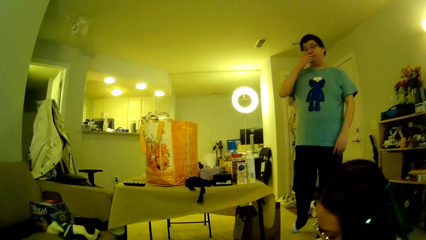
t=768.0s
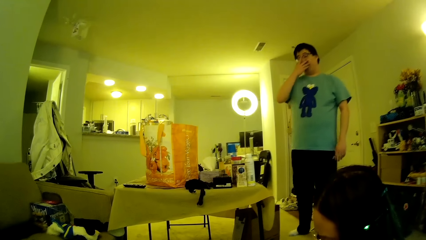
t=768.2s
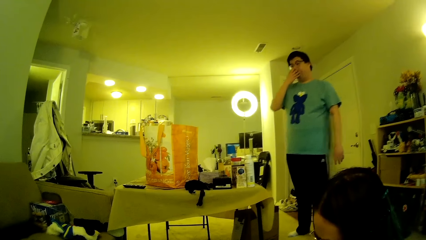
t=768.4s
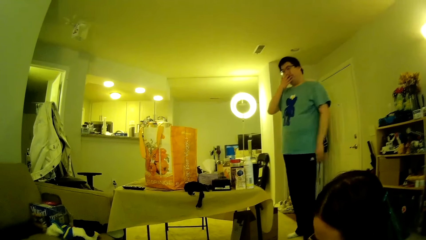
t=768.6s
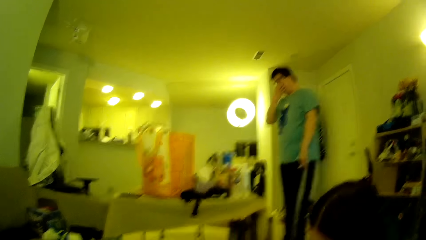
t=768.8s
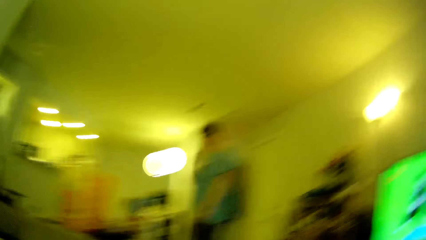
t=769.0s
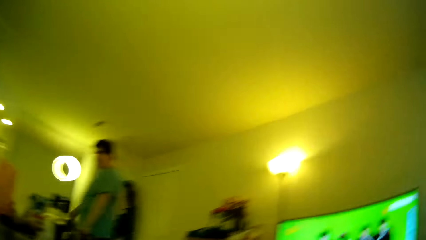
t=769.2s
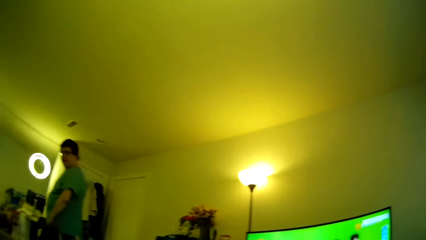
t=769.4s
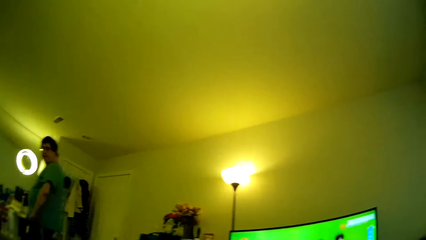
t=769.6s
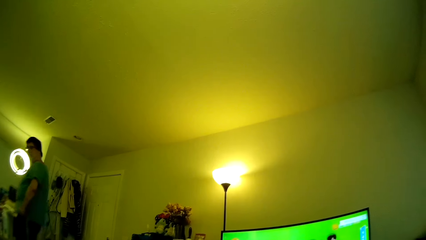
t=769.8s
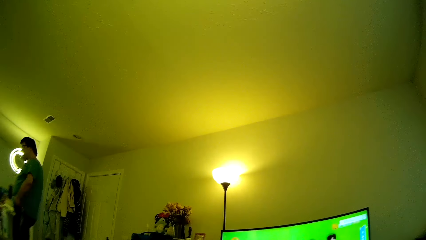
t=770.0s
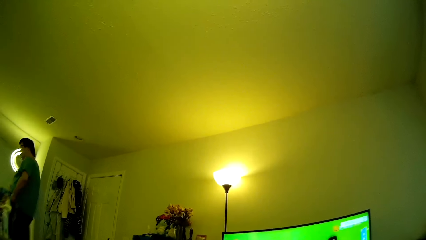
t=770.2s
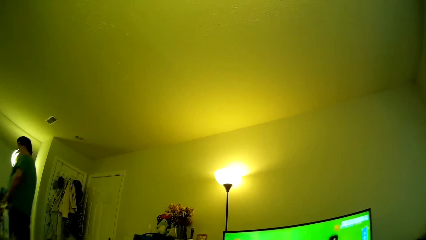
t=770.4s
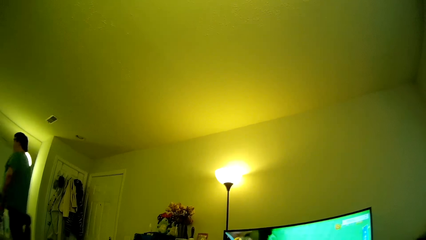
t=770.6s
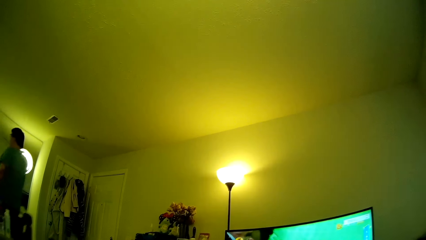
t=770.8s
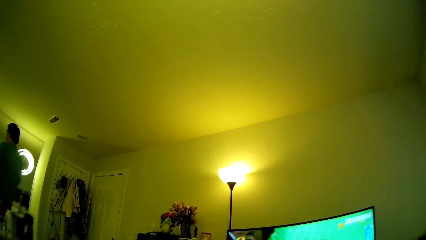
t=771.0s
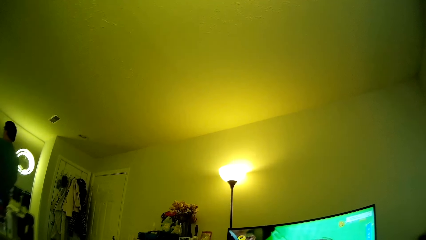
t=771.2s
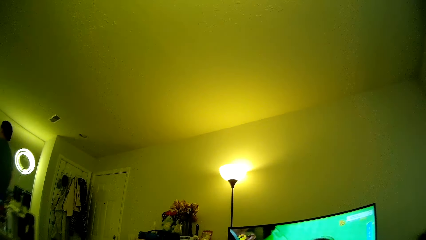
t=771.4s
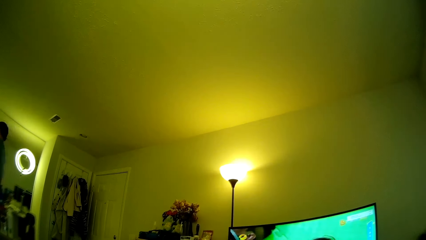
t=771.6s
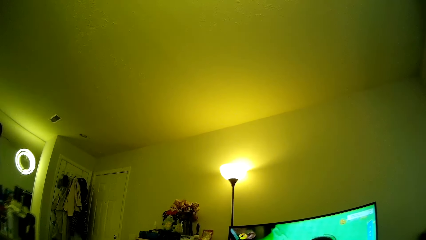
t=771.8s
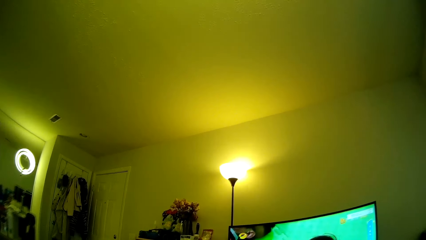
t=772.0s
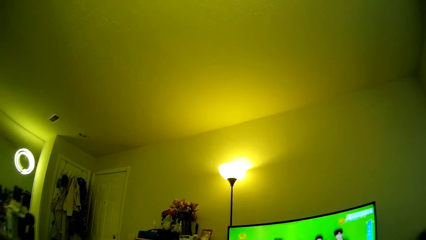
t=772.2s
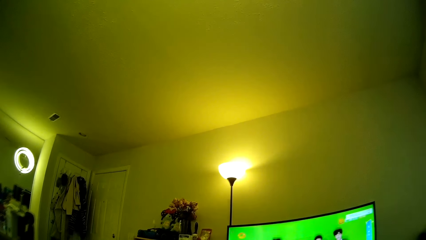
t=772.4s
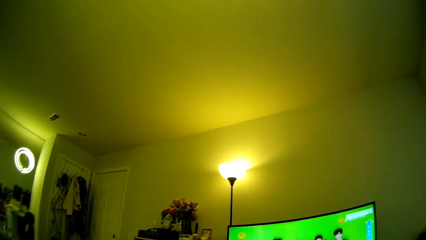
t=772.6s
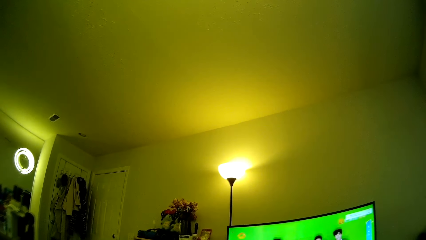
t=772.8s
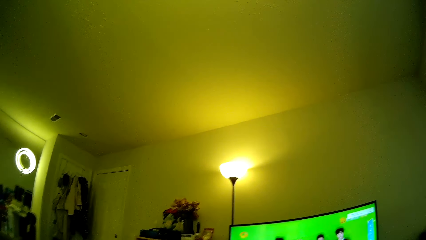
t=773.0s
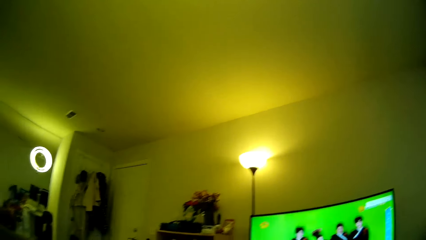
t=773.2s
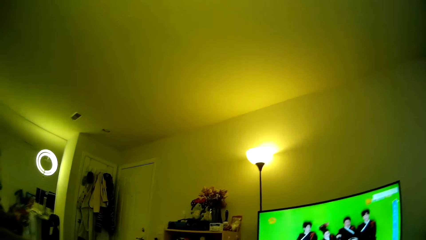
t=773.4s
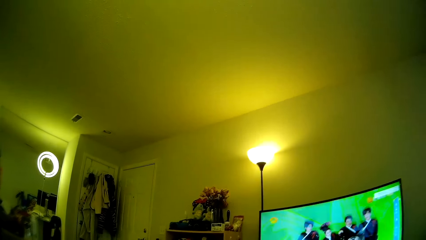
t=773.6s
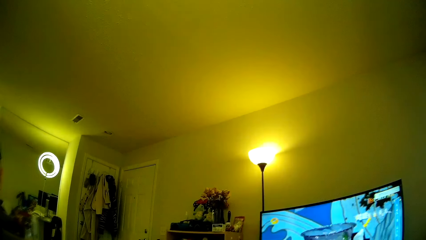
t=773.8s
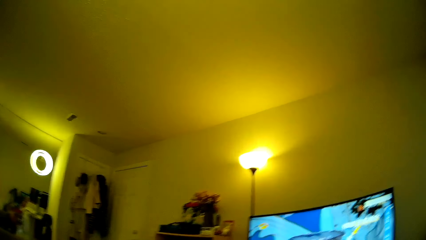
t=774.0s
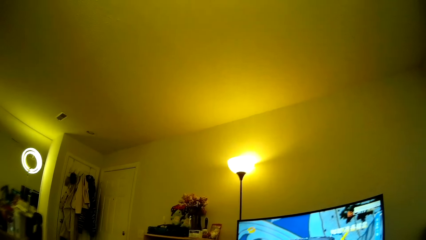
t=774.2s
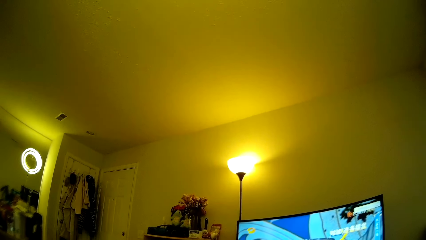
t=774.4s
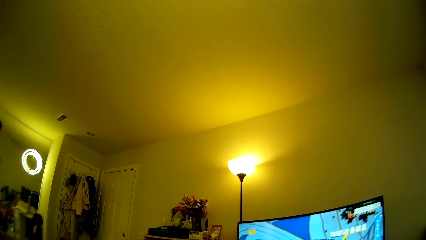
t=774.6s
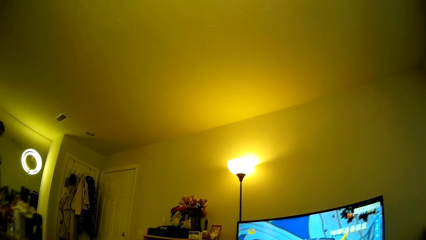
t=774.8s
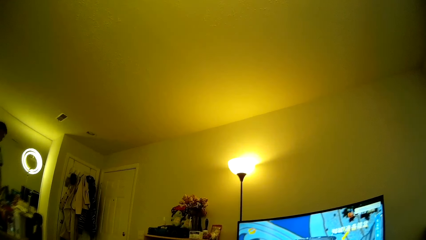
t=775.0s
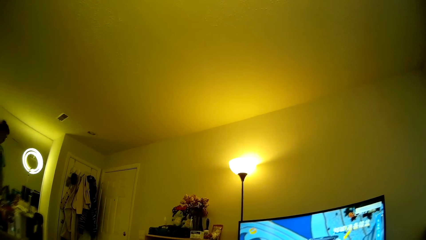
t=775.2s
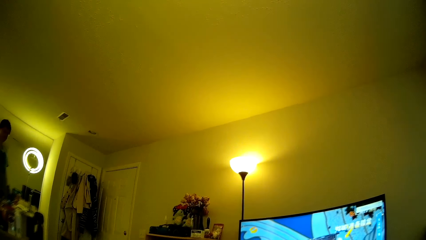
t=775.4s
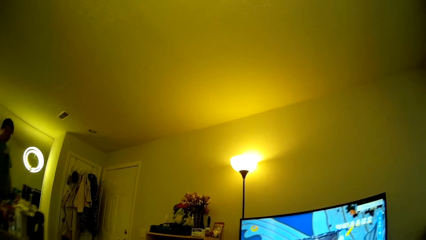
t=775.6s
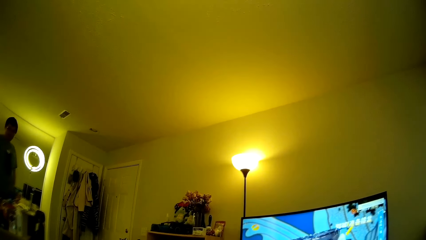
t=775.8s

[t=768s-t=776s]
A man touches his face with a hand. The camera wearer looks towards the television.

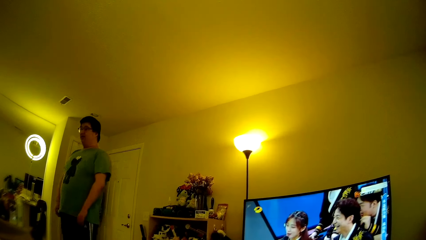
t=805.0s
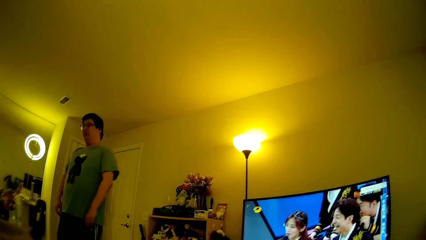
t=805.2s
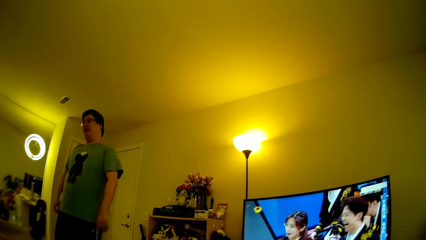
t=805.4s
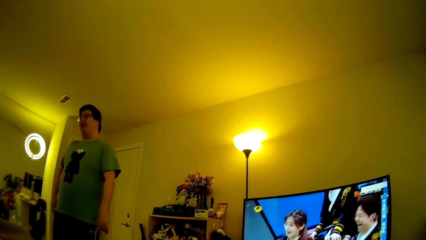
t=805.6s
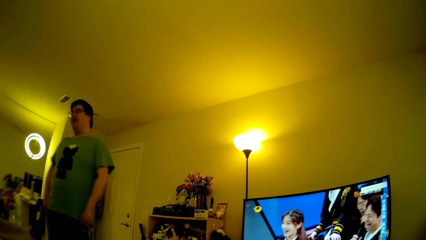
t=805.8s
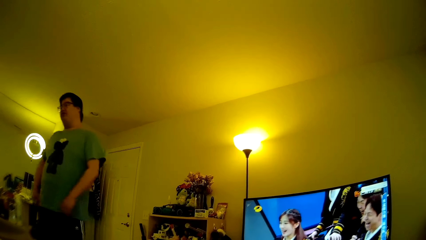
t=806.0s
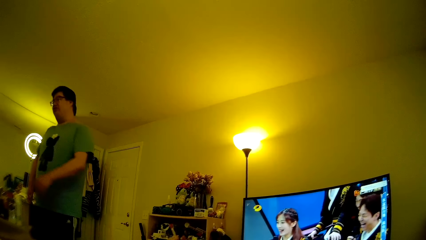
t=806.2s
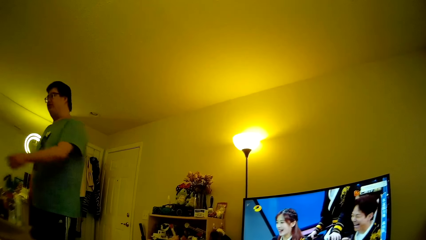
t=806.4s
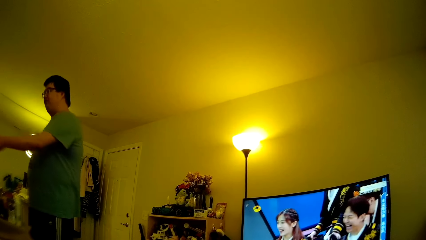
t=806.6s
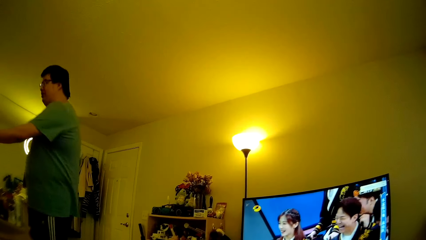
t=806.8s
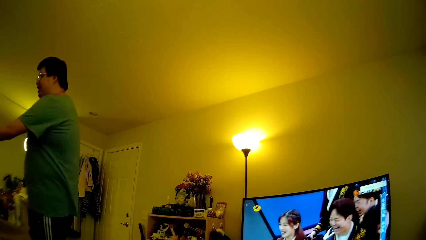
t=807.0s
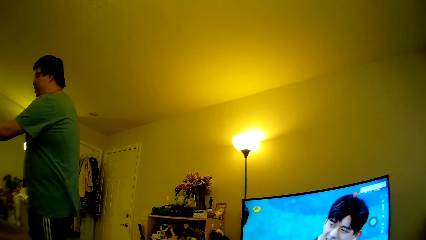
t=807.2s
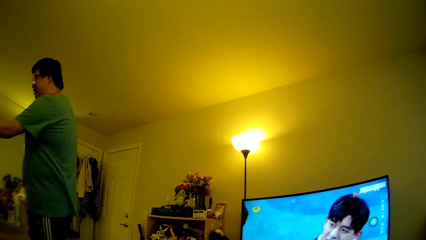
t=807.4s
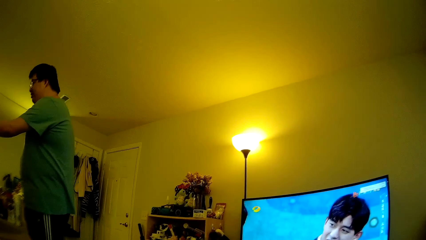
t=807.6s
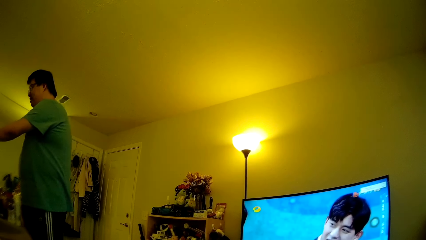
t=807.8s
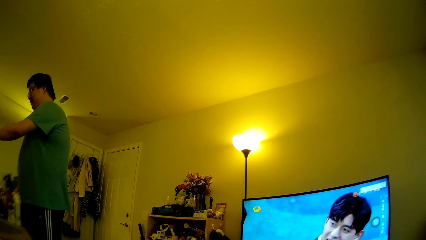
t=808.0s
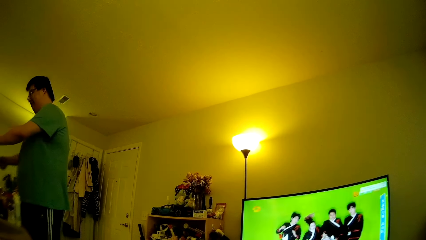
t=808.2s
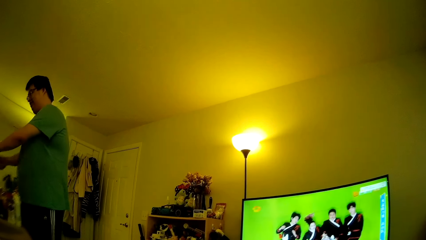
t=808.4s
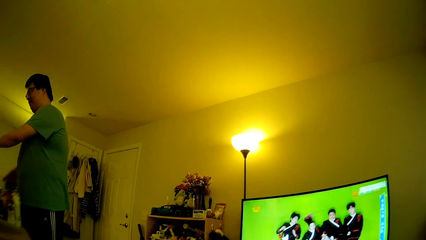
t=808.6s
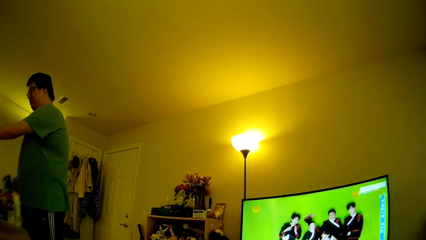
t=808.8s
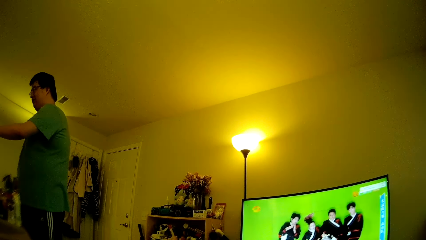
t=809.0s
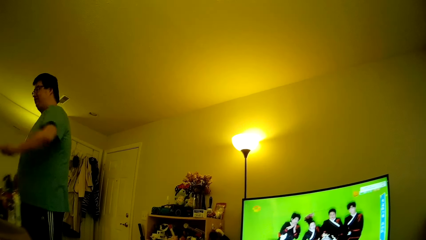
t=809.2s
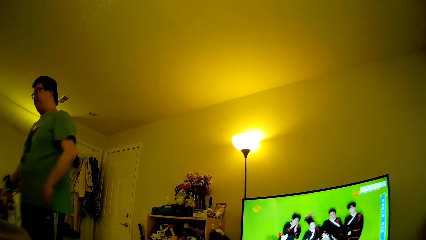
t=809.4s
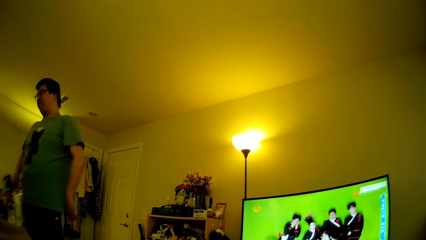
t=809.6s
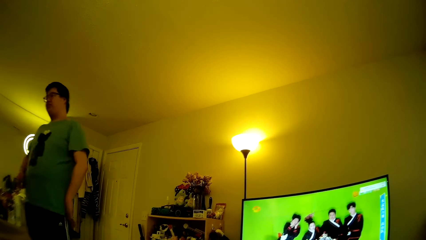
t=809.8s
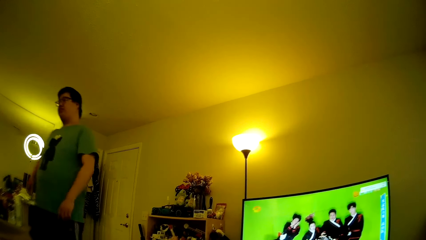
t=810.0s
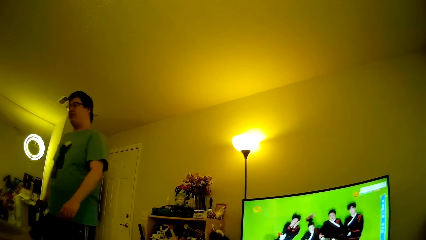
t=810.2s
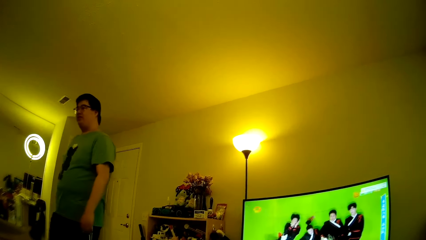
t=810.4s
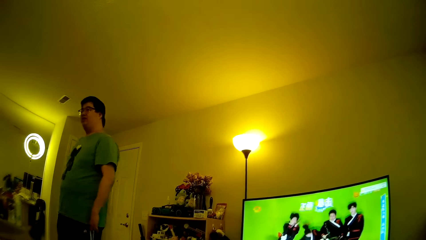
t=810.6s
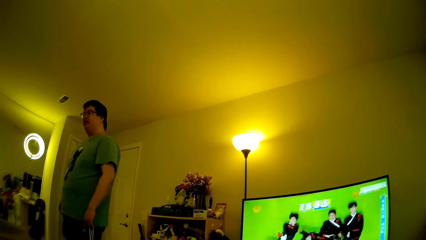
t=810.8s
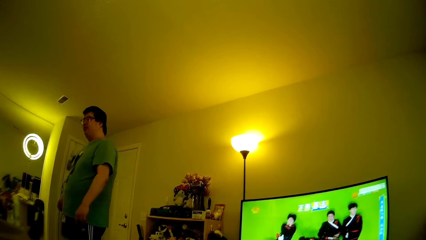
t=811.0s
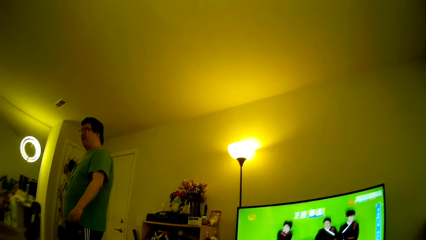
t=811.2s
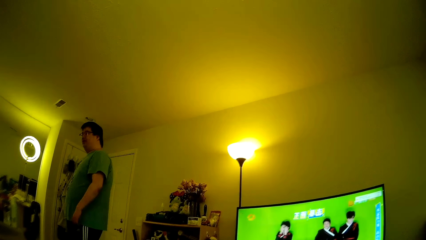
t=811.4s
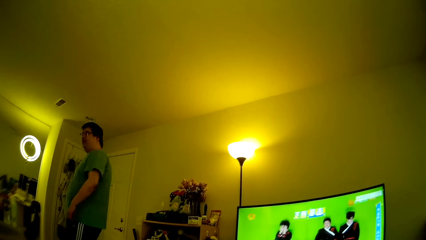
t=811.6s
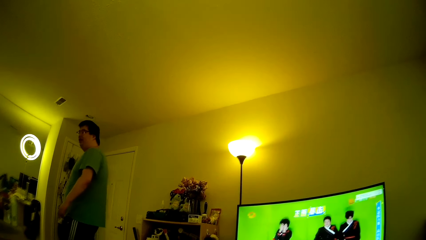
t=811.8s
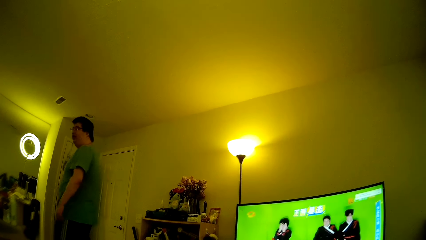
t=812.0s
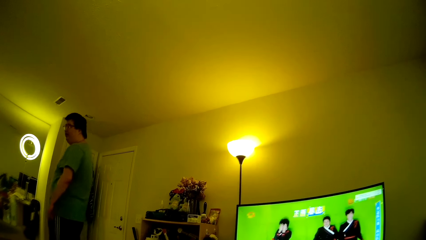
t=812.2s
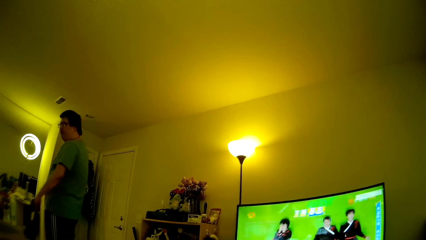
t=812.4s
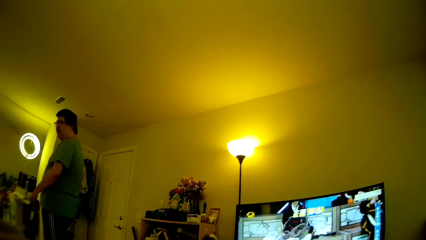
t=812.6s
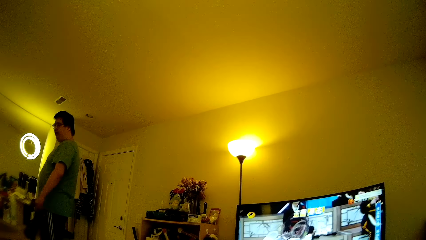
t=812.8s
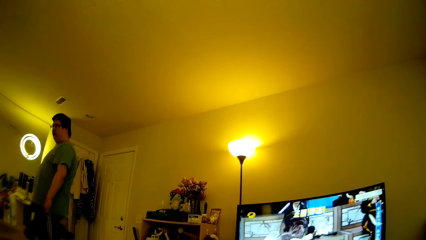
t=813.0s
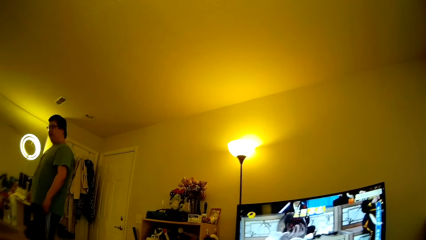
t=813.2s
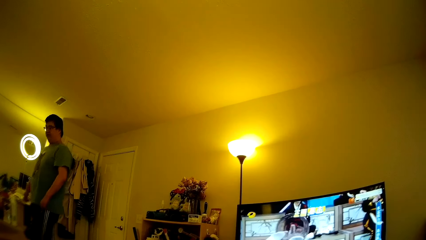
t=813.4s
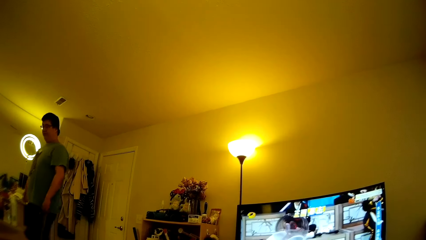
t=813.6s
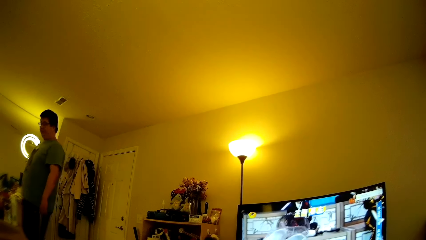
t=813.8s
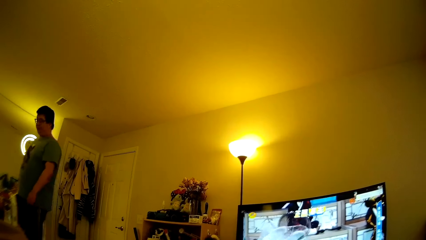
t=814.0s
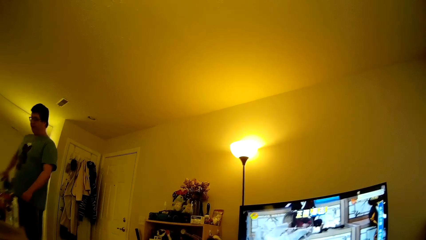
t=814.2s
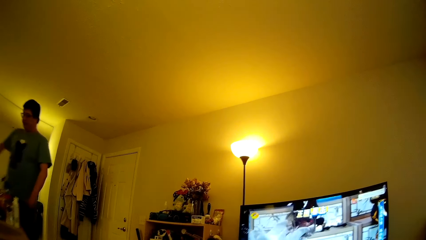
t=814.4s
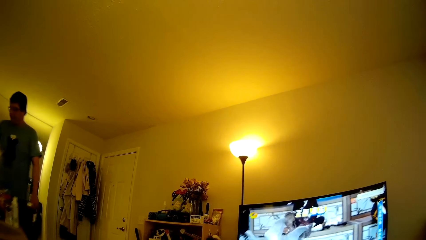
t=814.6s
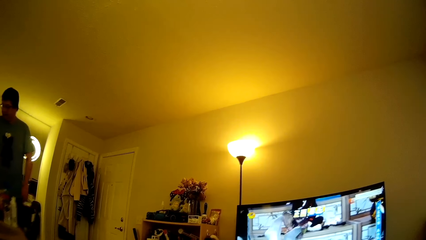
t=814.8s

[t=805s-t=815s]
A man moves the hand. The man stretches the left hand. The man walks around in the house. The camera wearer looks at the television.
